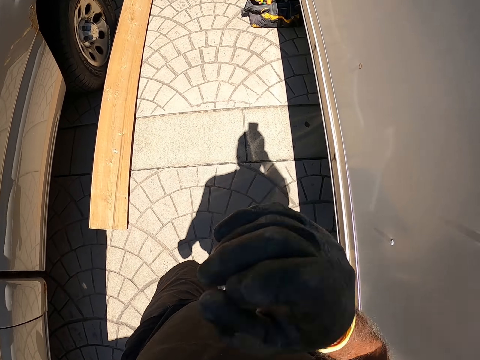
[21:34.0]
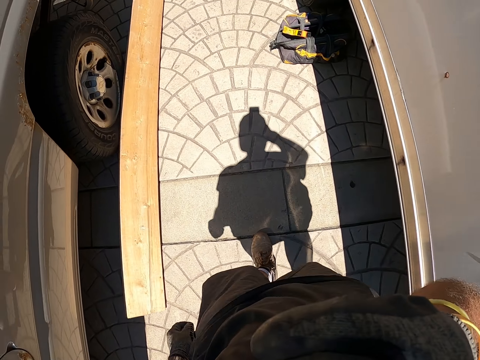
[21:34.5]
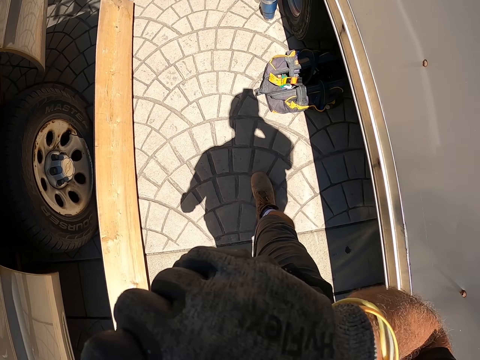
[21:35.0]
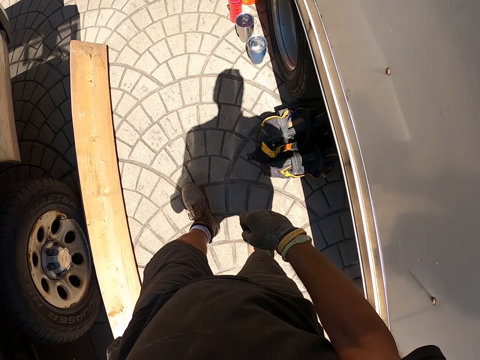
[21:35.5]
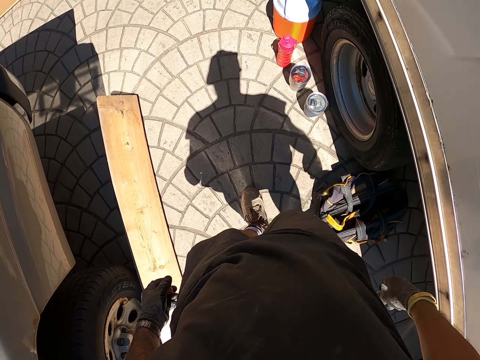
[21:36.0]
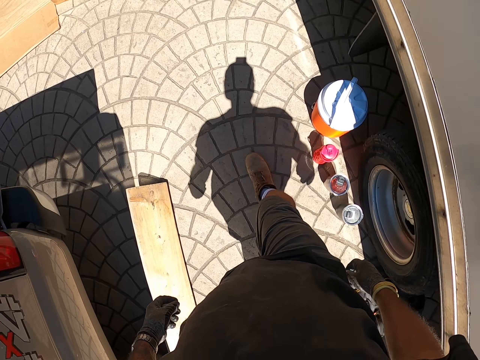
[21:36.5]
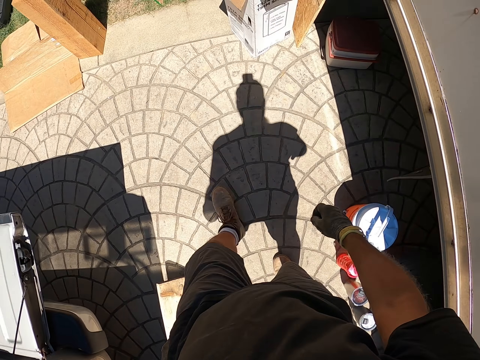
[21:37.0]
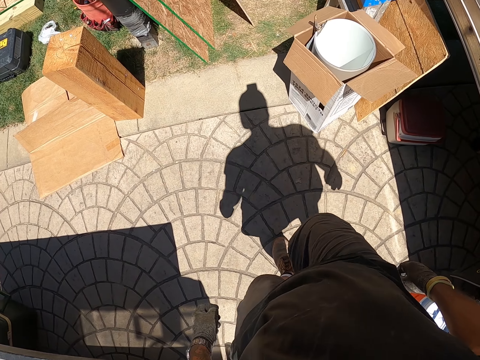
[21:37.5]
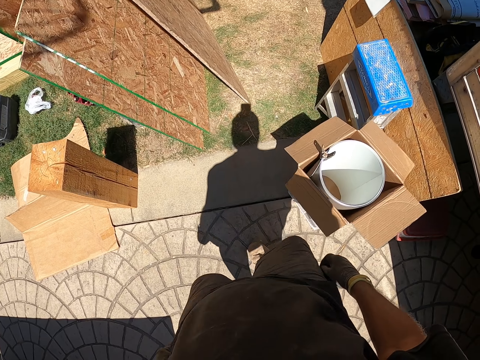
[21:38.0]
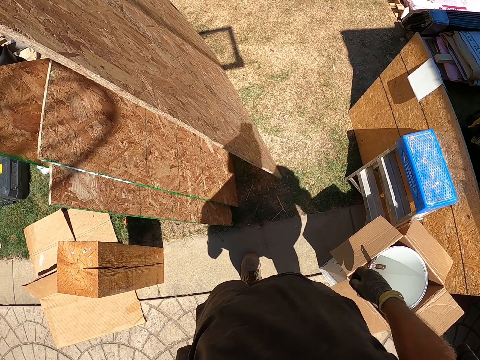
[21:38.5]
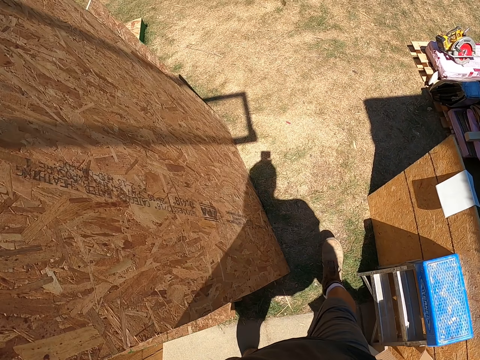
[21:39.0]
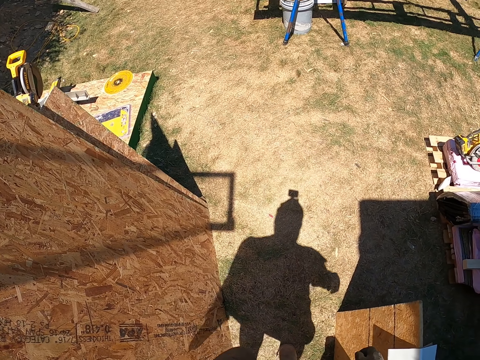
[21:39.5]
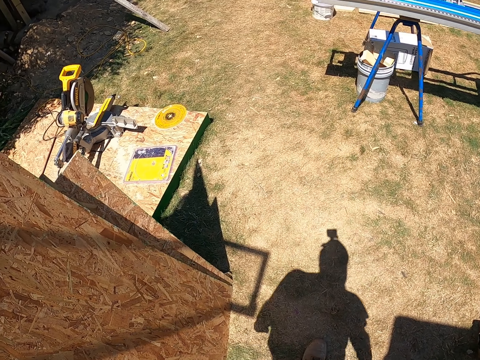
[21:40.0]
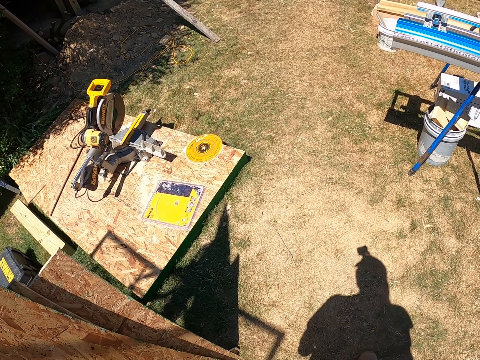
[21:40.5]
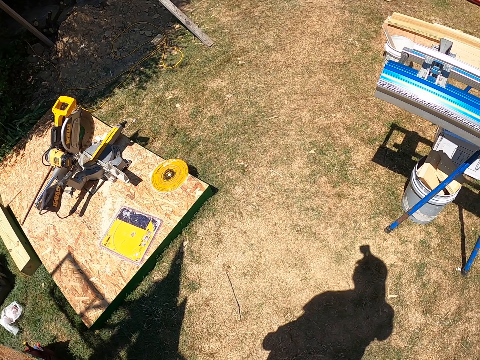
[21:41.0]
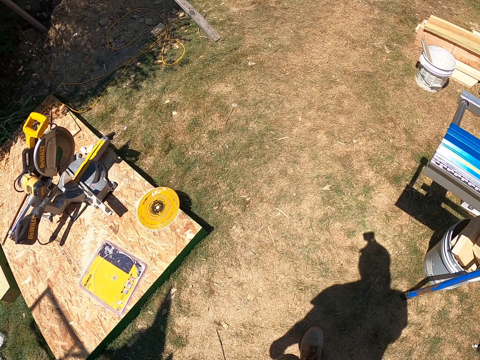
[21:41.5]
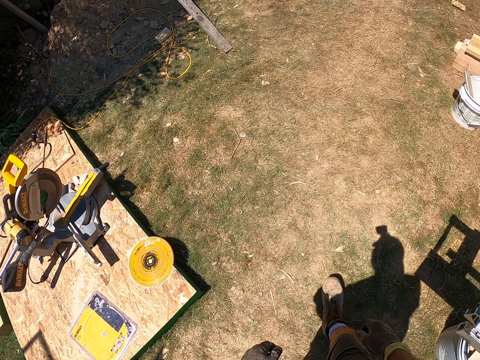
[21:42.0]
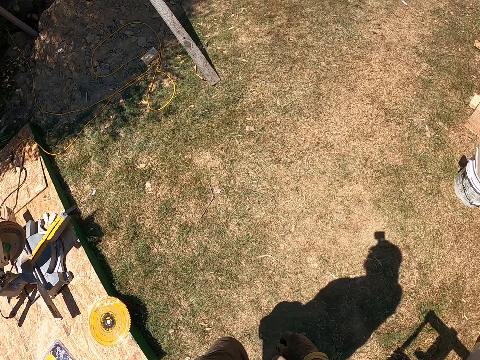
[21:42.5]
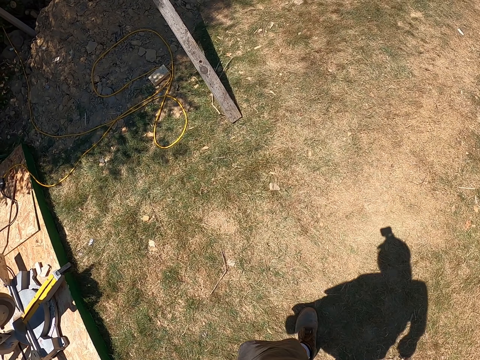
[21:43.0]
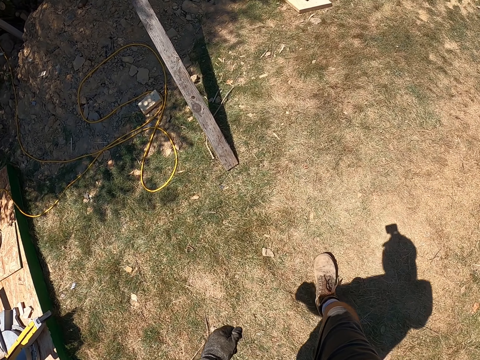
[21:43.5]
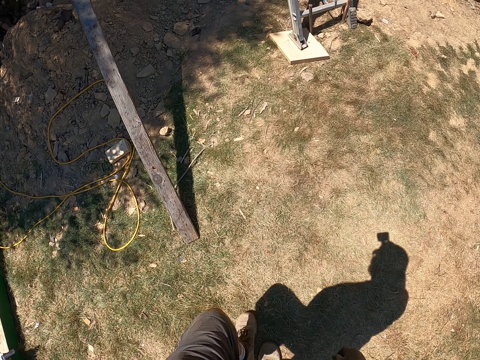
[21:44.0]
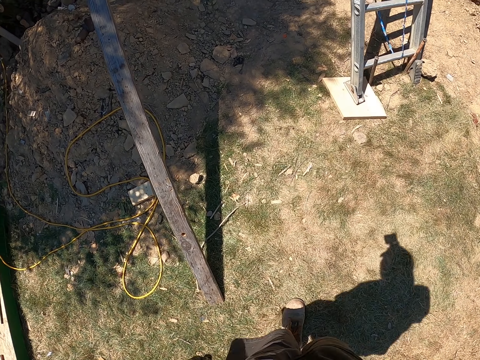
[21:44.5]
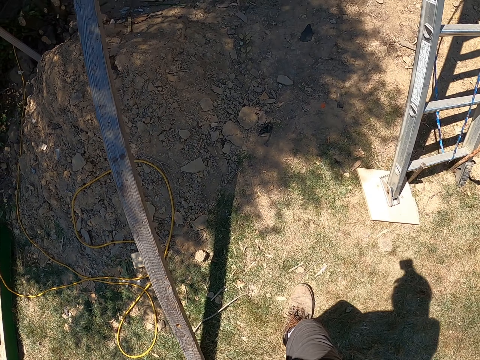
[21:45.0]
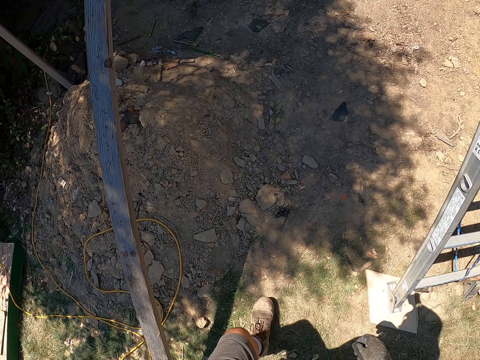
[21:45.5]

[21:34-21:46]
The camera wearer wipes their face with their hand.

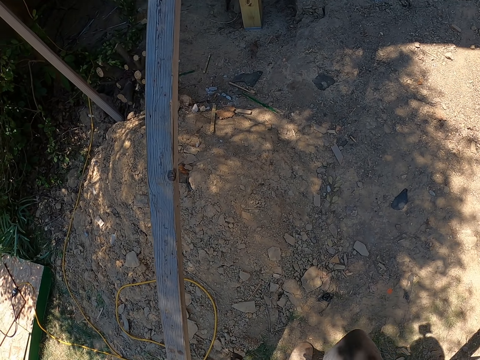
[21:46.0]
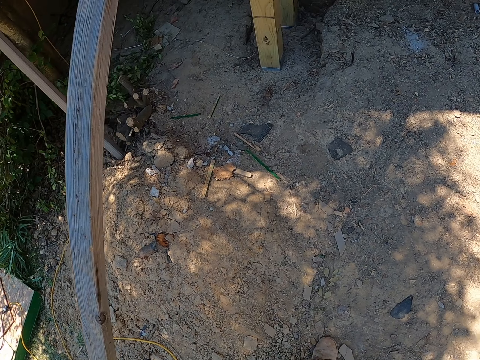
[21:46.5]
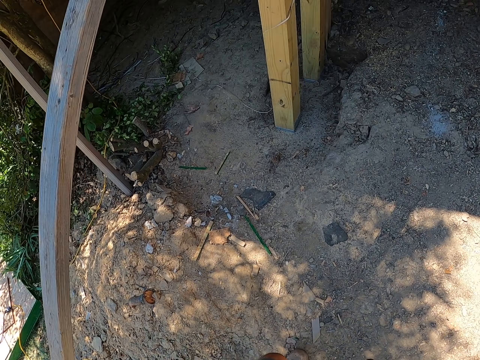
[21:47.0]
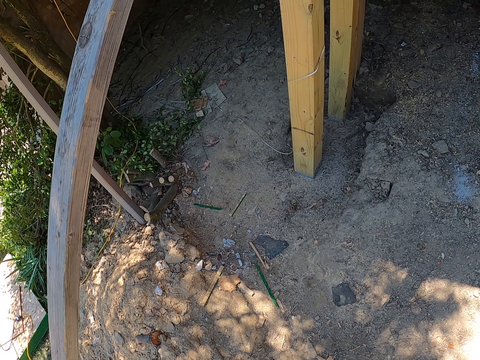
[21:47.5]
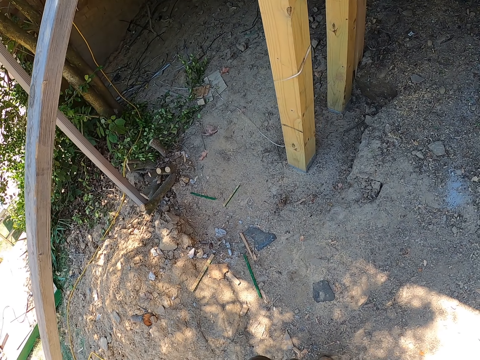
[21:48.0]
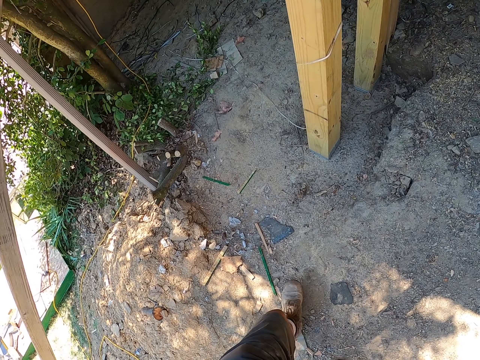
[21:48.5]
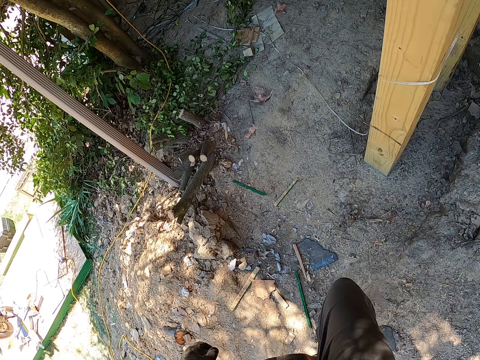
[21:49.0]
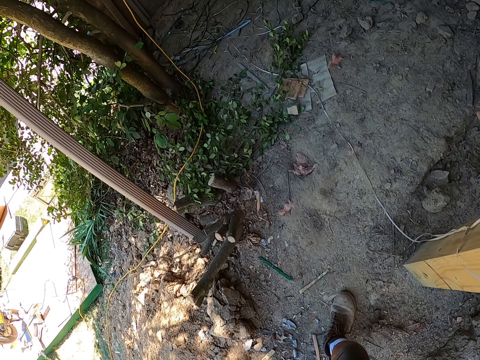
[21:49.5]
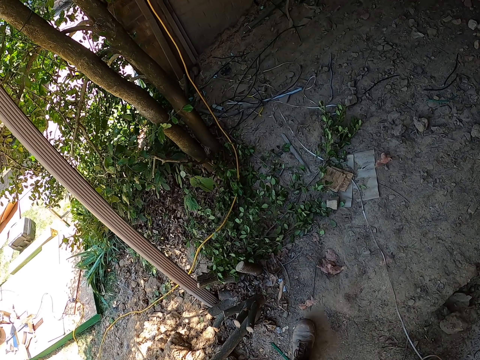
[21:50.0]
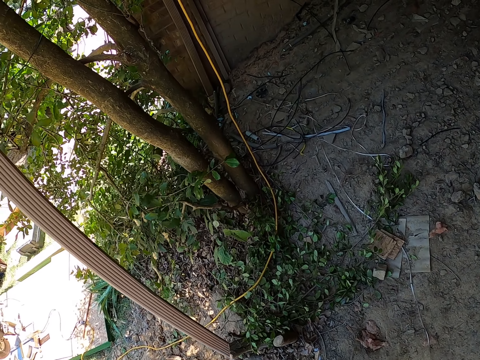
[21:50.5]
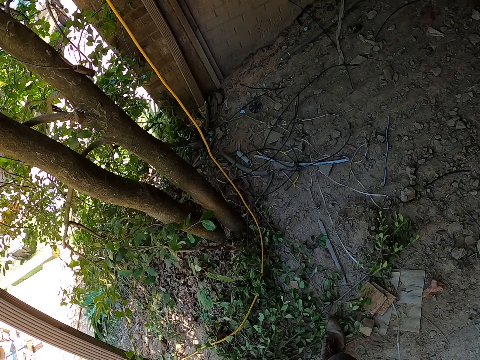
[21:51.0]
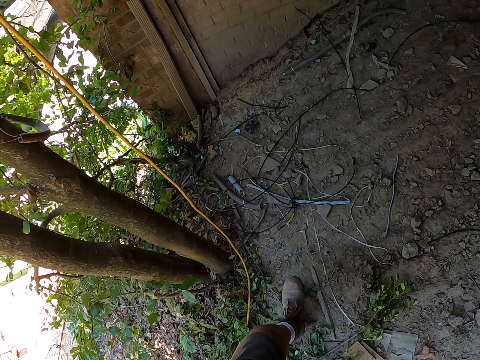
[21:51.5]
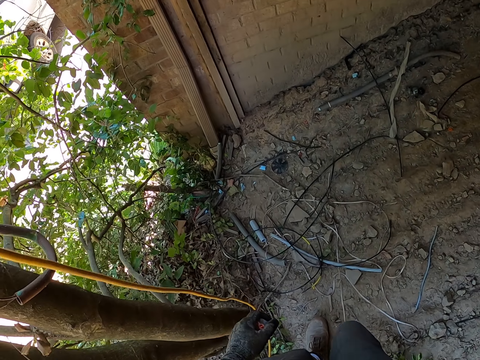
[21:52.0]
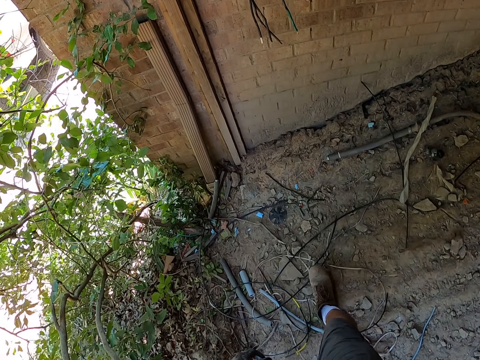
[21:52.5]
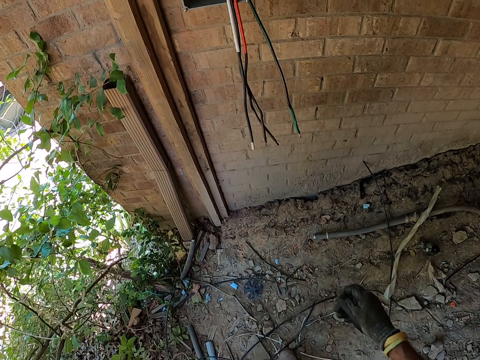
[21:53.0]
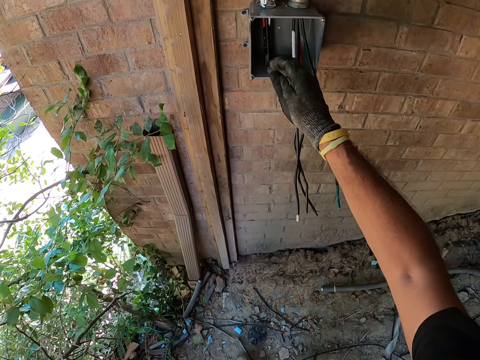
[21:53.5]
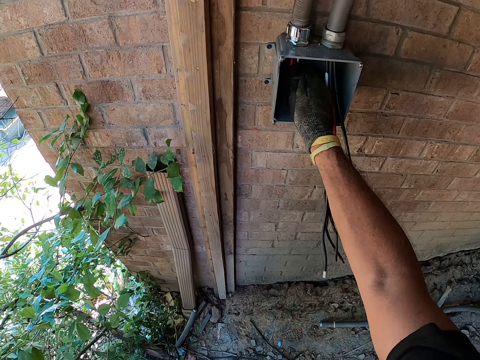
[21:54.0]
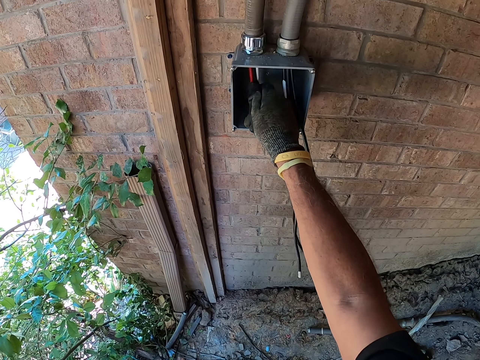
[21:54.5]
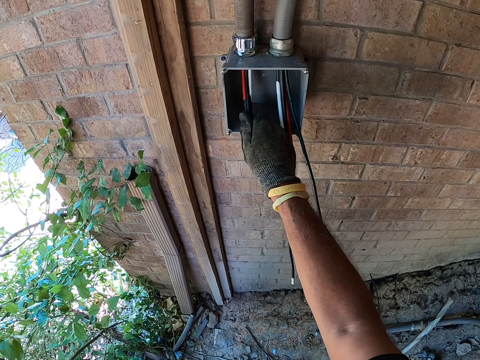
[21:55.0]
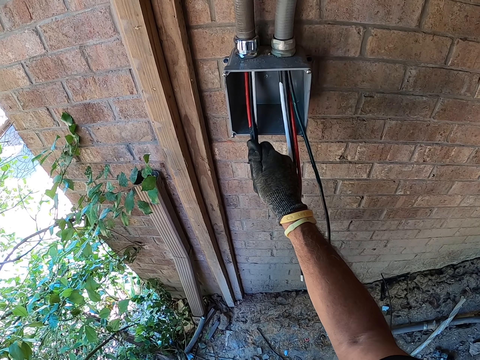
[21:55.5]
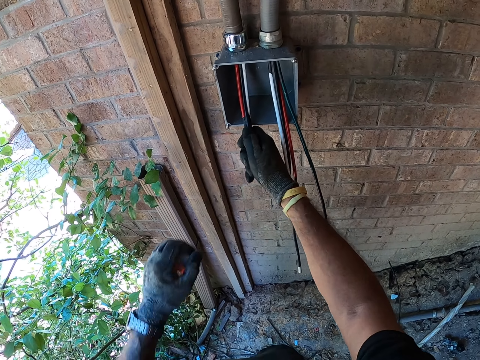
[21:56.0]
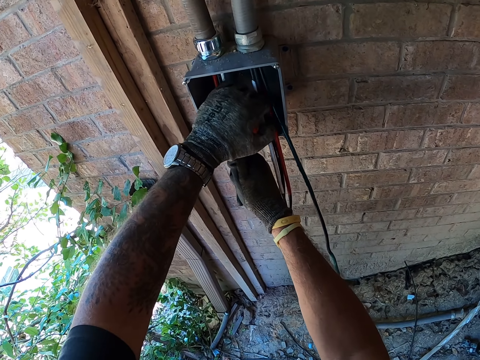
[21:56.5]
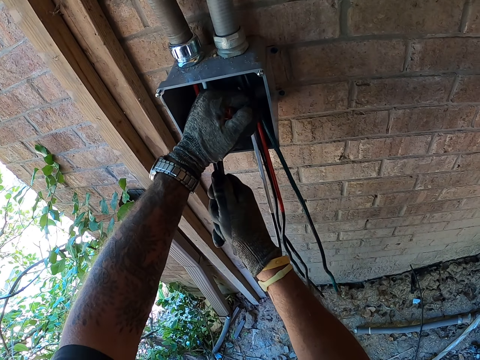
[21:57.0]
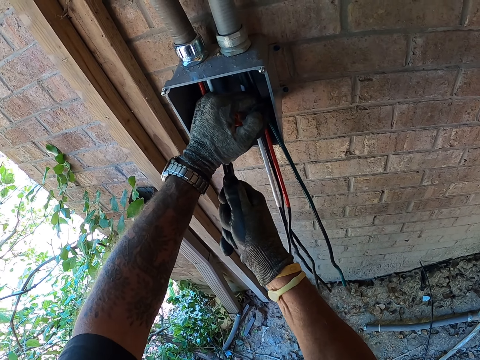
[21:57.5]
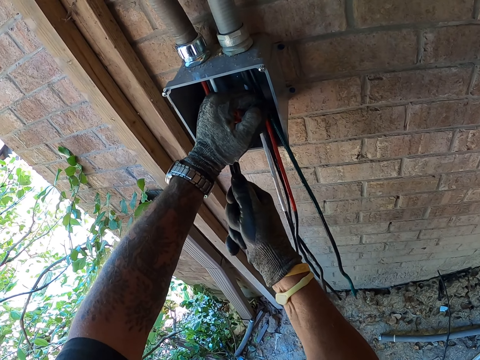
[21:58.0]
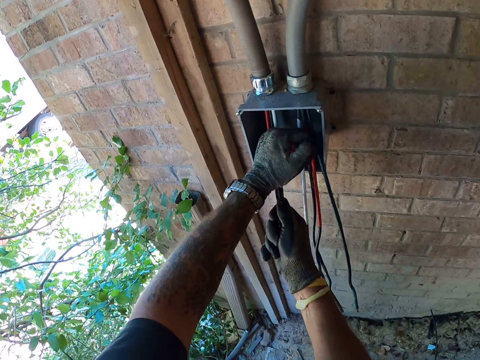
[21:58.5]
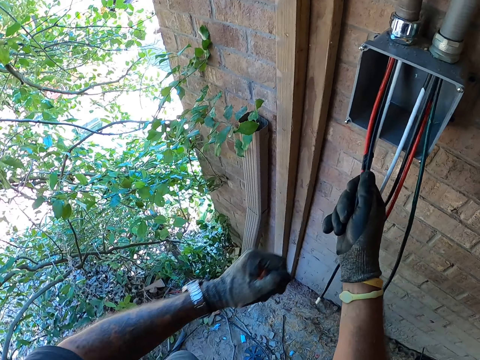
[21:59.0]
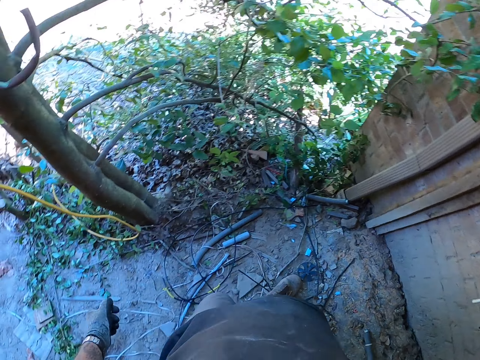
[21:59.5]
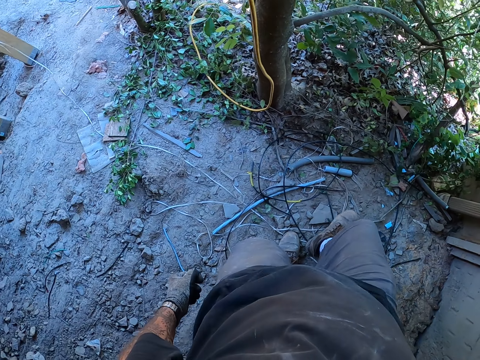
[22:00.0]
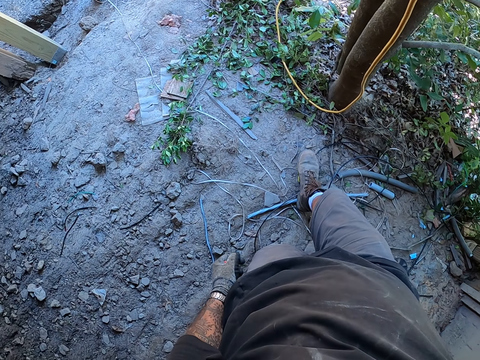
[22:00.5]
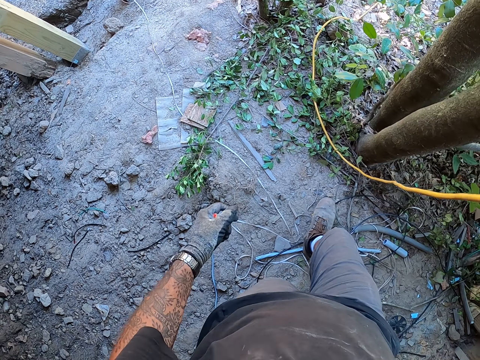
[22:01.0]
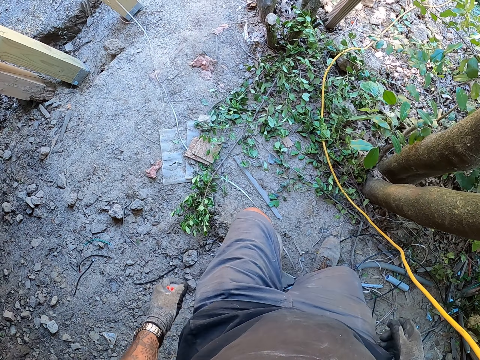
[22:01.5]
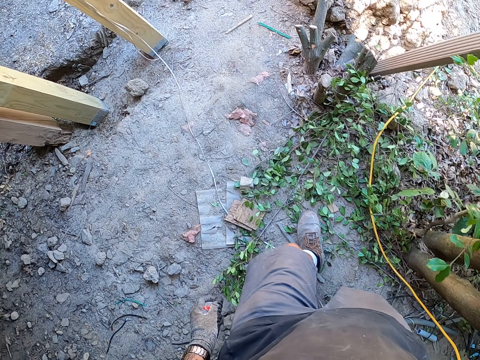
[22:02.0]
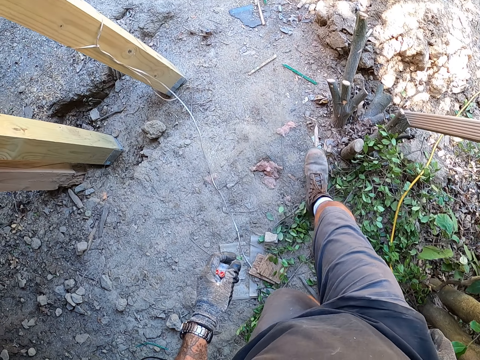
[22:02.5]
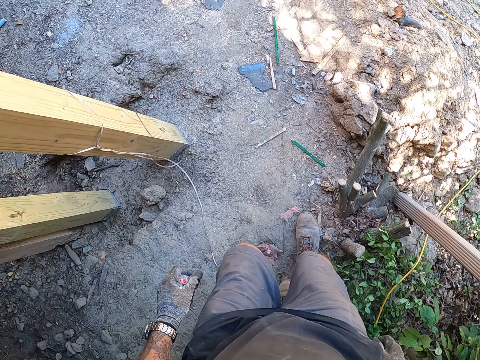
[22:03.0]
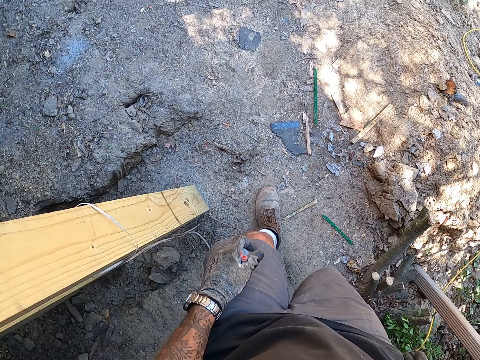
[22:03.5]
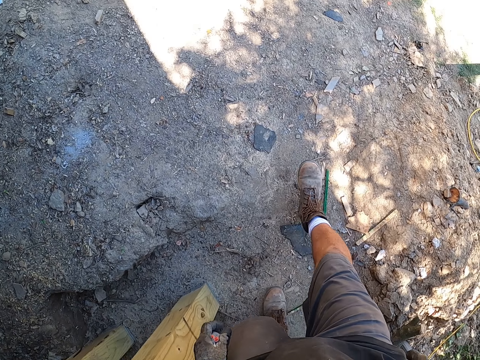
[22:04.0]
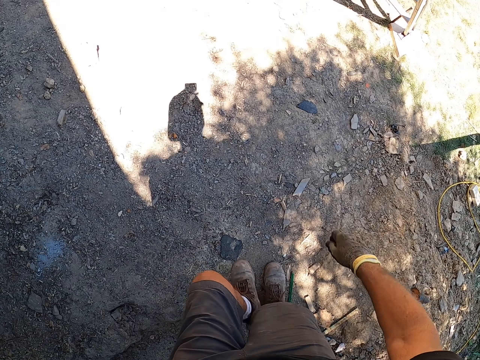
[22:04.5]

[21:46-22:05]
The camera wearer looks around. They walk around. They pull out the cables in the power box with the right hand. They turn around and walk in the backyard.
